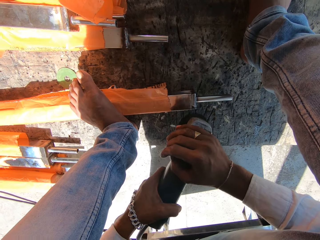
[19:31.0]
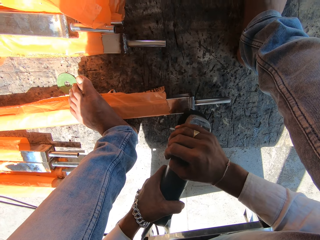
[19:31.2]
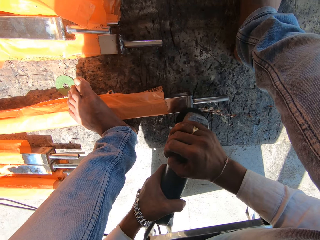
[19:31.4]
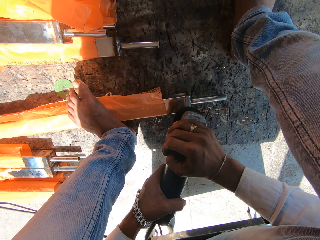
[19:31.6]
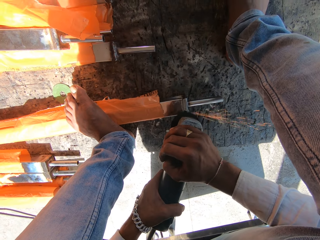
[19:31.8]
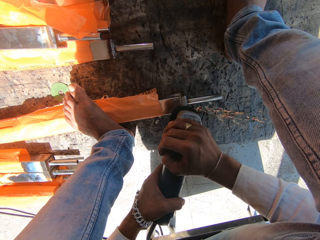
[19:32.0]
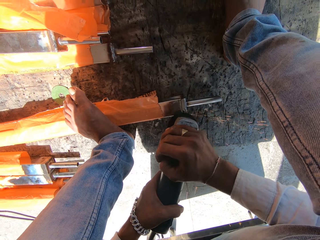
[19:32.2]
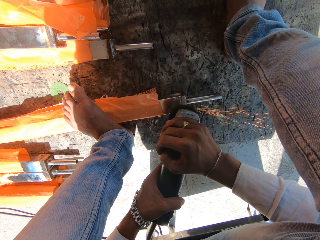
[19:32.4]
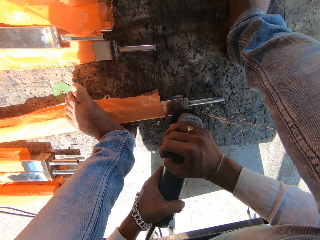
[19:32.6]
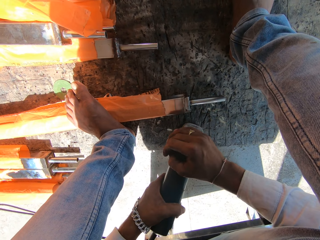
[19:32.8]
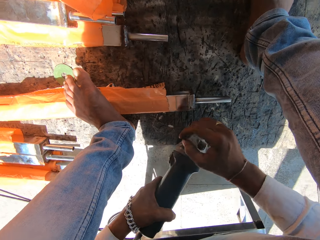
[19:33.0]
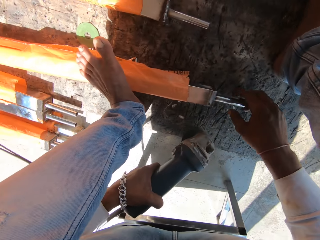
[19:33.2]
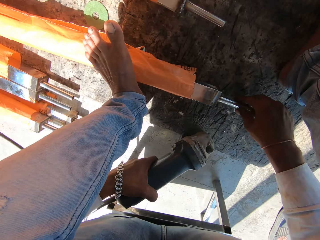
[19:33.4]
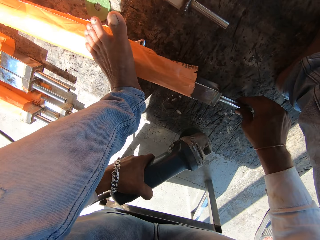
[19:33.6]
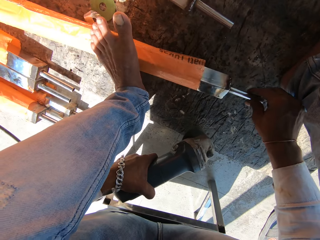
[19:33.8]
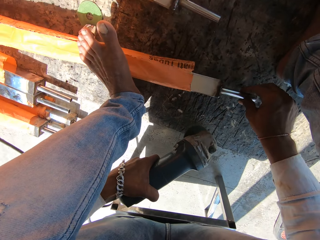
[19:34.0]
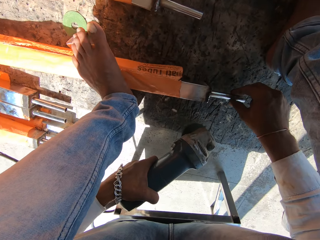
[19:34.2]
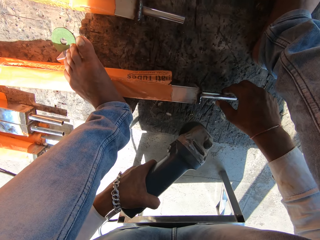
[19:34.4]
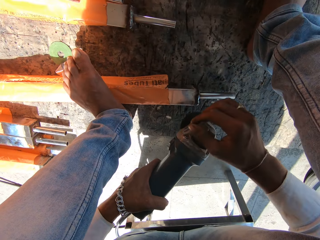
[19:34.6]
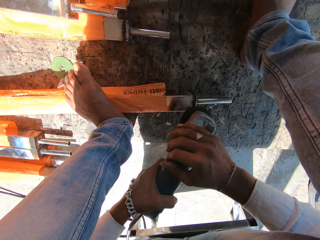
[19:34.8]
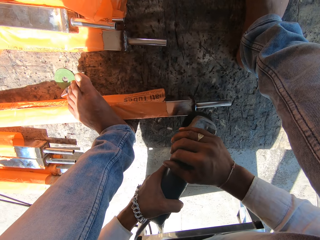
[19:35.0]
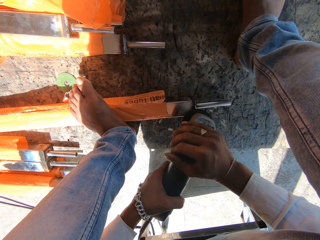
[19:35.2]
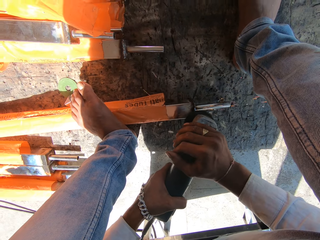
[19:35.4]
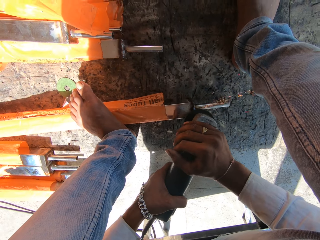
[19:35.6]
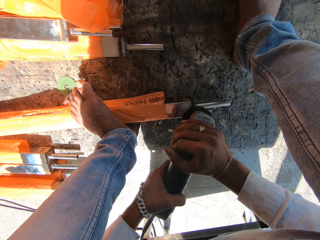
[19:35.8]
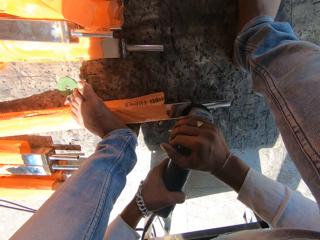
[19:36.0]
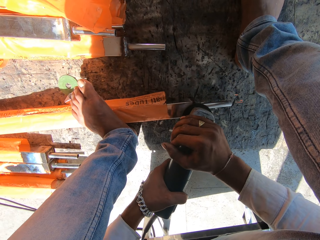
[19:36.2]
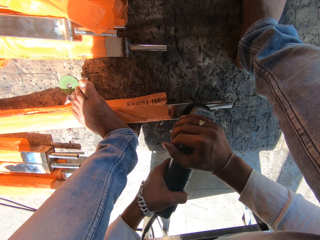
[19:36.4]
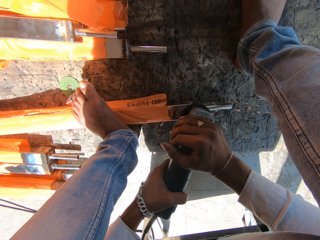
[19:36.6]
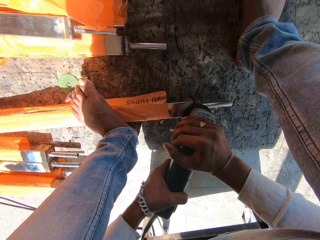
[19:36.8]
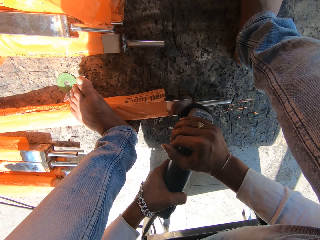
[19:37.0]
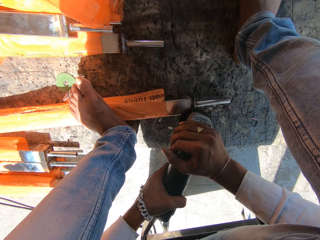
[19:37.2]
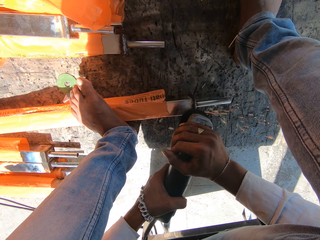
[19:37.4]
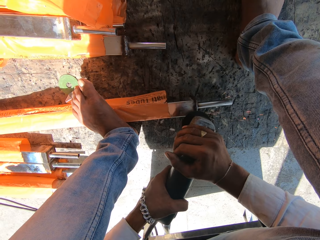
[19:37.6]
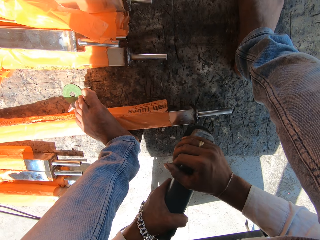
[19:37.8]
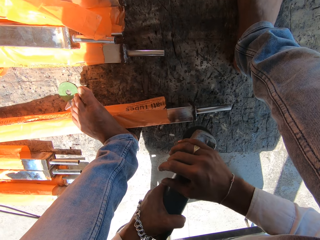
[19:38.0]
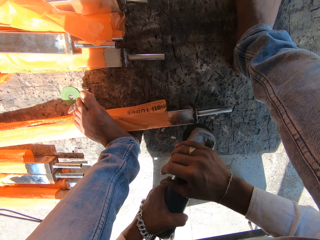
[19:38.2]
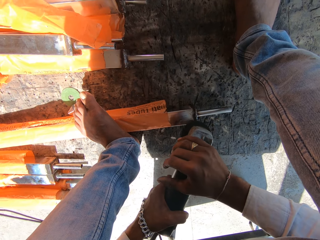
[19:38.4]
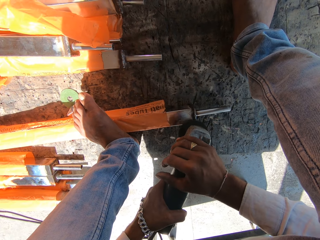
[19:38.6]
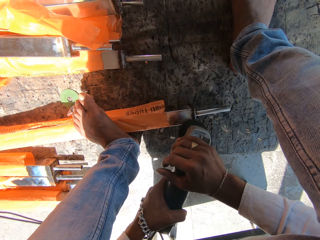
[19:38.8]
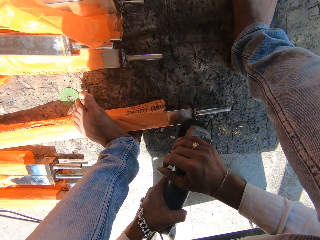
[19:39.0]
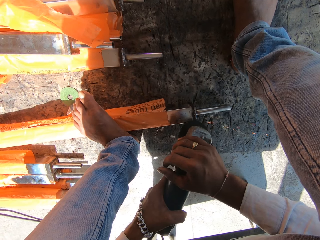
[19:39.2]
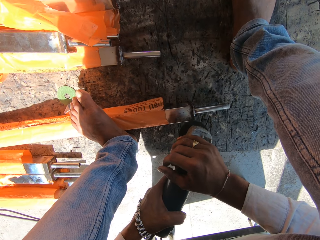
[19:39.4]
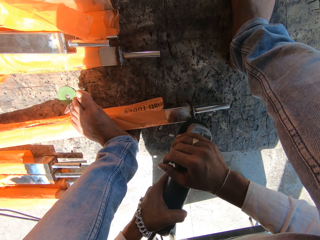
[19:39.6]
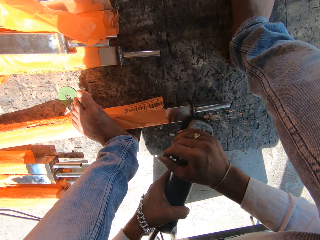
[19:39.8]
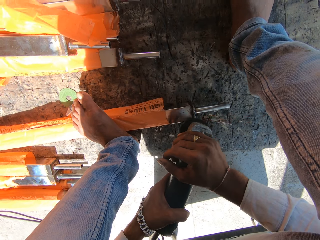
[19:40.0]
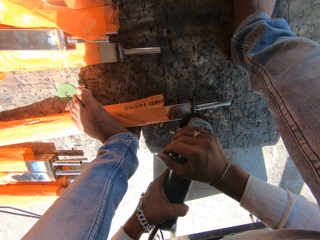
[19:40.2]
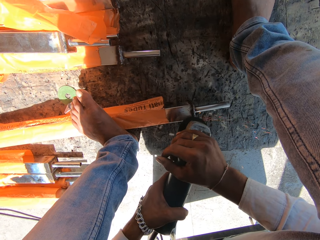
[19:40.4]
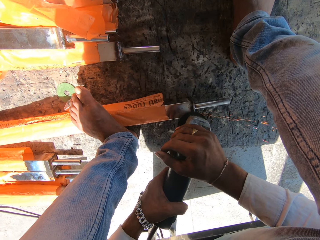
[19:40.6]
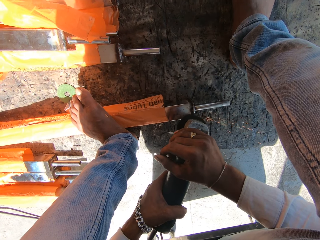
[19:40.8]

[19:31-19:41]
The camera wearer flips the metal rod with his right hand. He picks up the metal. He grinds the rod on the ground with the angle grinder in both hands.

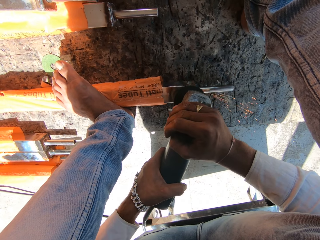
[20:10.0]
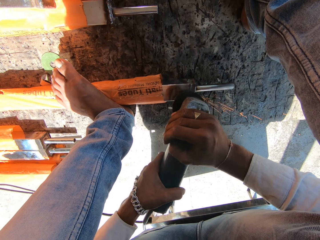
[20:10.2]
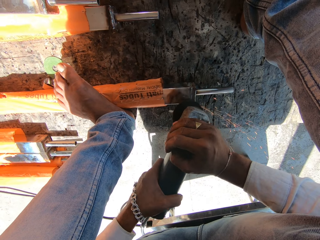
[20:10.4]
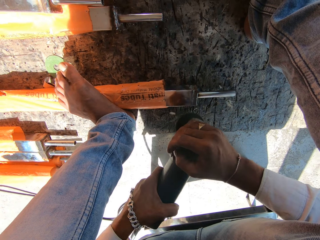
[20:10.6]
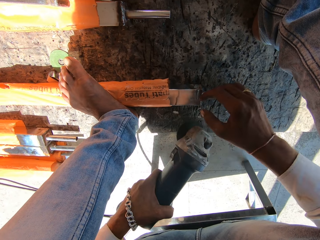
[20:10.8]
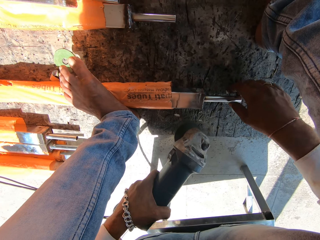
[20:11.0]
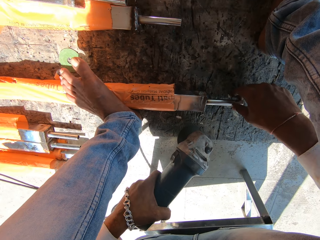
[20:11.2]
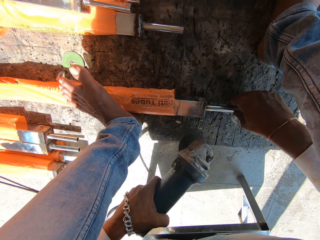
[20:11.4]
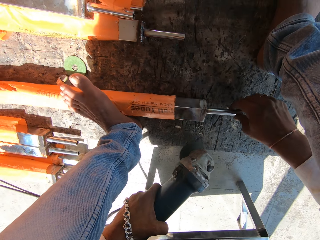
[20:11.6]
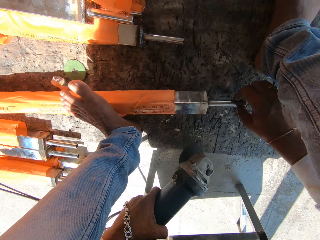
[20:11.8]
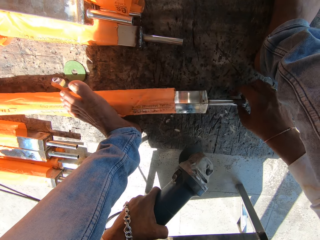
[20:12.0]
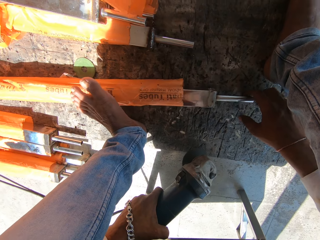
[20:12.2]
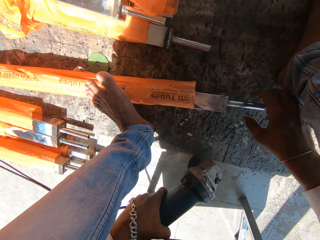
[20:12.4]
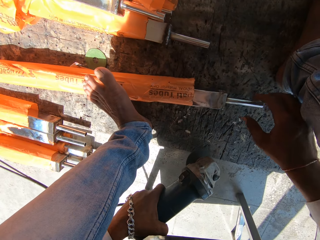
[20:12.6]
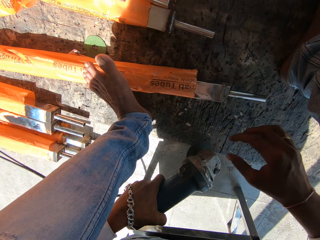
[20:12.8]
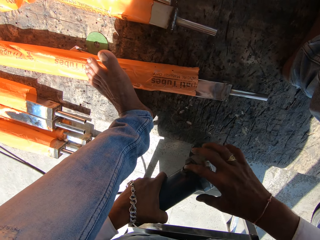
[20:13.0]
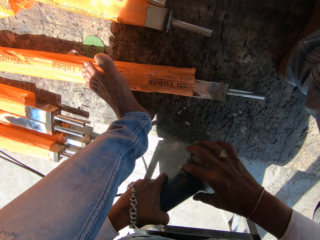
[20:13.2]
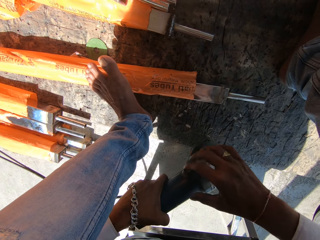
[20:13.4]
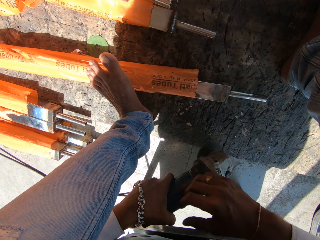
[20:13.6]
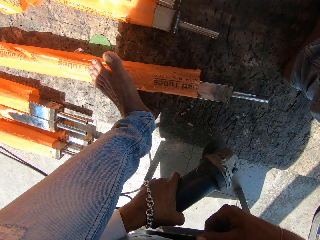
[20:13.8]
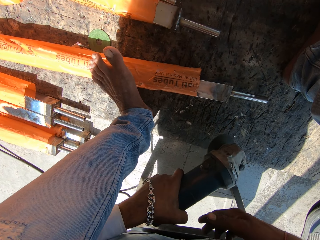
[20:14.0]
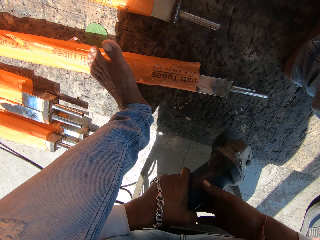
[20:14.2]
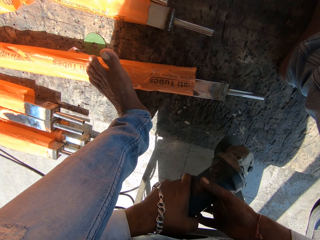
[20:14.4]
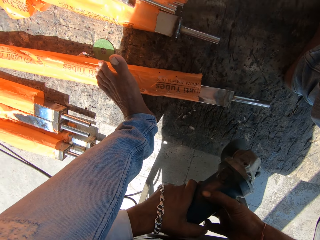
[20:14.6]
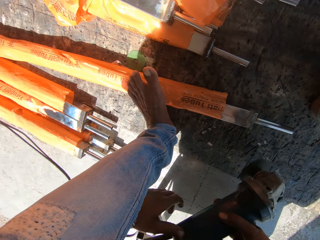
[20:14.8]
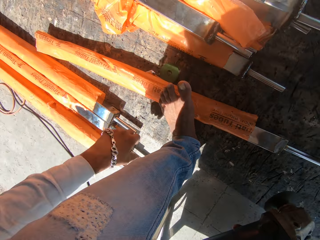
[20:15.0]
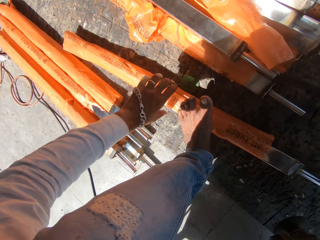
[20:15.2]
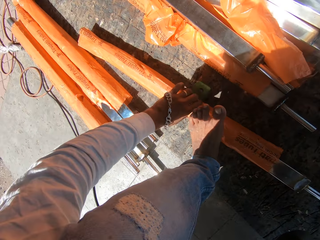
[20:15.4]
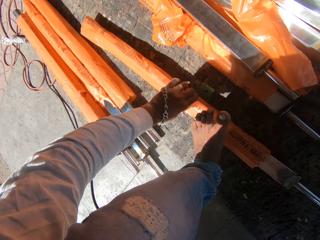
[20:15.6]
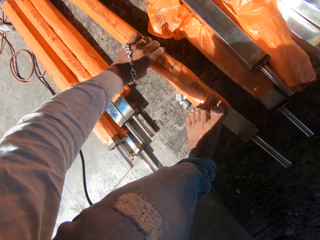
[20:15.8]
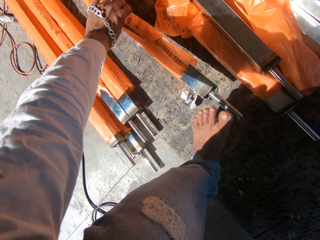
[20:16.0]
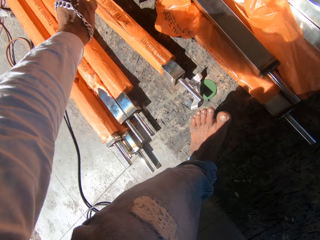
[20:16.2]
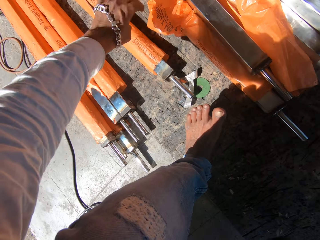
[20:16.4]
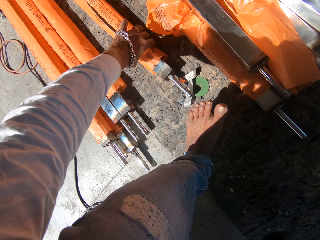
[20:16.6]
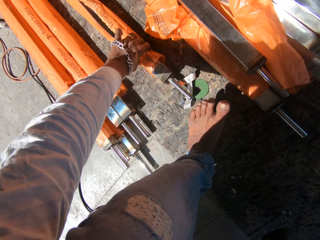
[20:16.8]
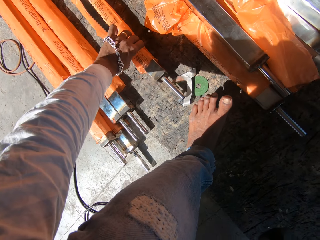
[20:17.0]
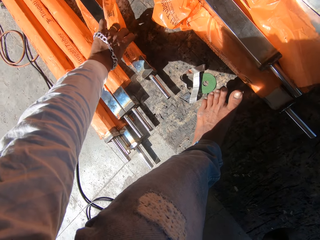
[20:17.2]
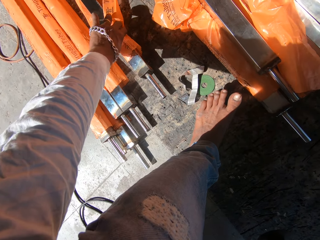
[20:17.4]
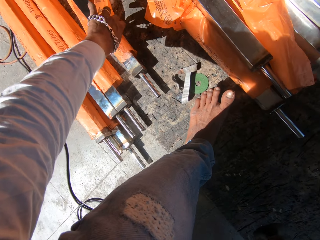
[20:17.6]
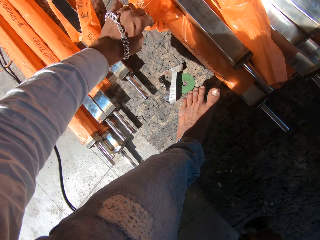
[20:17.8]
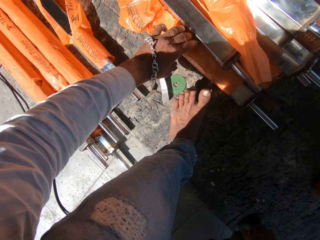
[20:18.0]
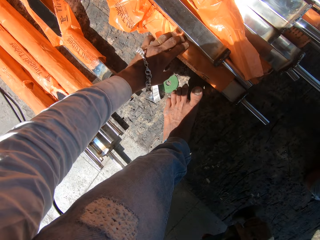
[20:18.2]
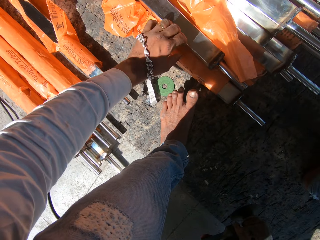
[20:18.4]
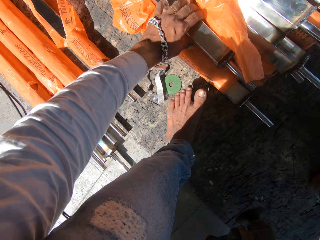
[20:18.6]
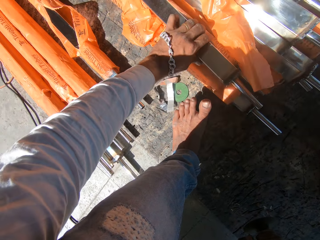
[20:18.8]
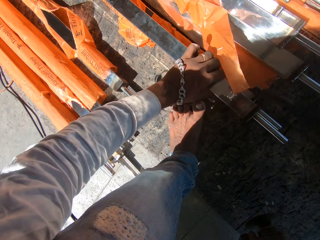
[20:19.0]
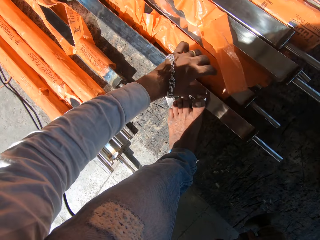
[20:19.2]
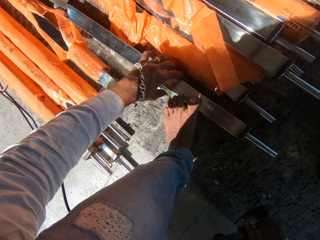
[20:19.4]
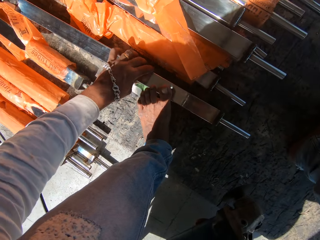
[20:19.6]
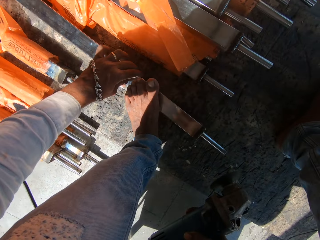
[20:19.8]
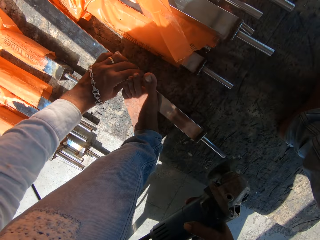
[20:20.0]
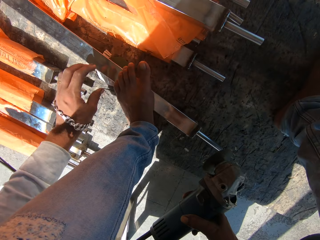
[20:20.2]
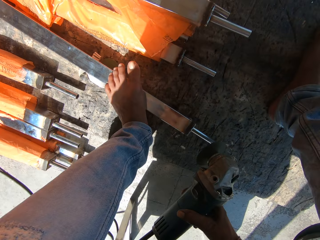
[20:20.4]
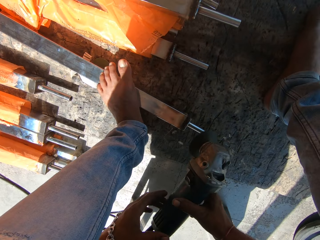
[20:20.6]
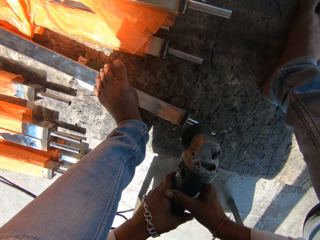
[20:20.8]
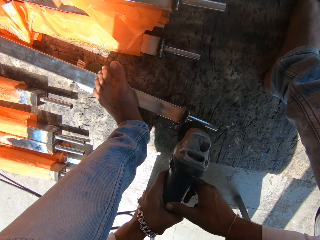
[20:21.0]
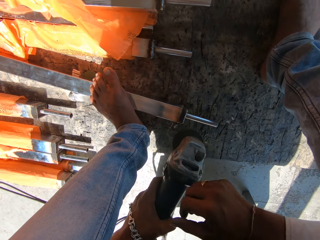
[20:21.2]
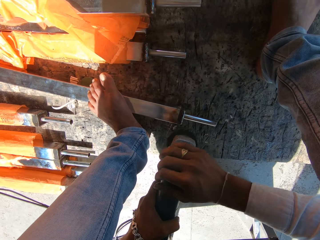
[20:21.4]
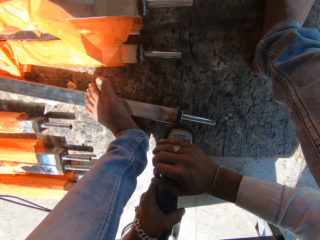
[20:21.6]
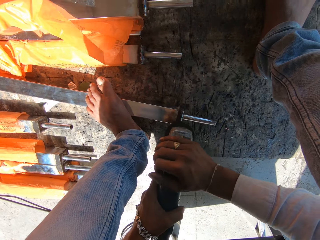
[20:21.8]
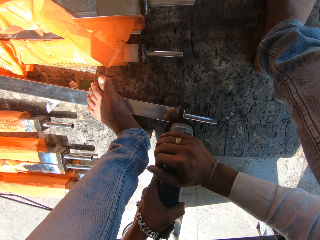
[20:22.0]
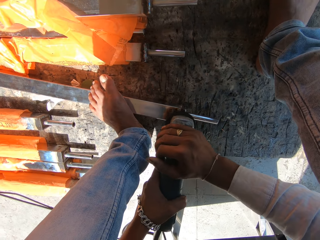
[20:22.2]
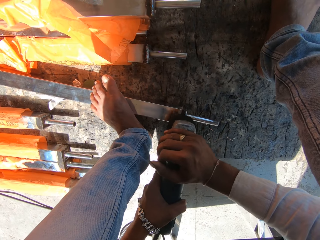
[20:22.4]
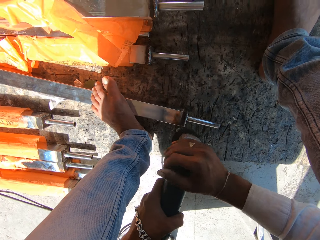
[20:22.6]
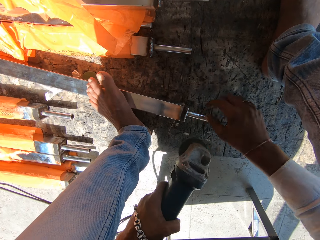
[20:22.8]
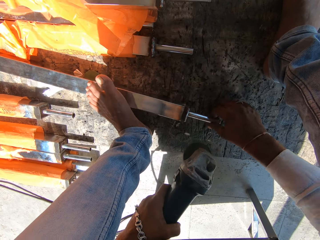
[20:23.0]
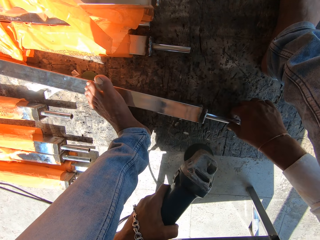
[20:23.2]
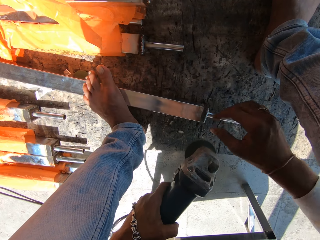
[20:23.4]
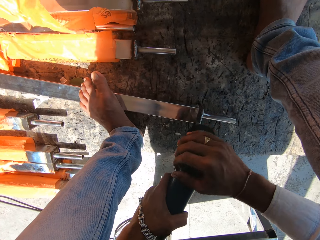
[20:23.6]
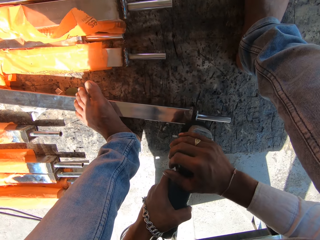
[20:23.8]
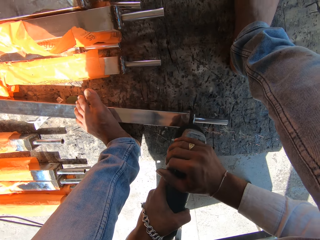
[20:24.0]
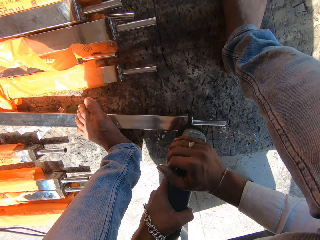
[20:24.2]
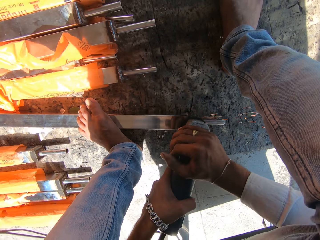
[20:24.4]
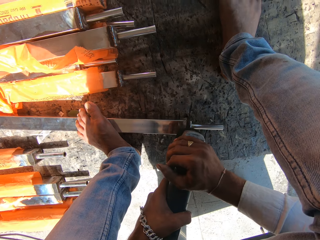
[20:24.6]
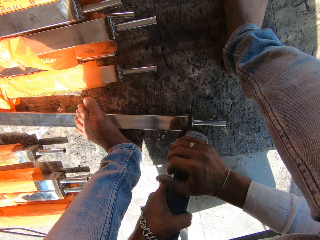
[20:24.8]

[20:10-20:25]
The camera wearer picks up metal. He flips the metal rod with his right hand. He holds the angle grinder with both hands. He holds the metal rod with his left hand and moves the rod on the ground with his left hand. He picks up the rod with his left hand. He steps on the rod with his left foot. He grinds the rod on the ground with the angle grinder in both hands. He adjusts the rod with his left hand. He picks up the metal. He grinds the rod on the ground with the angle grinder in both hands.
